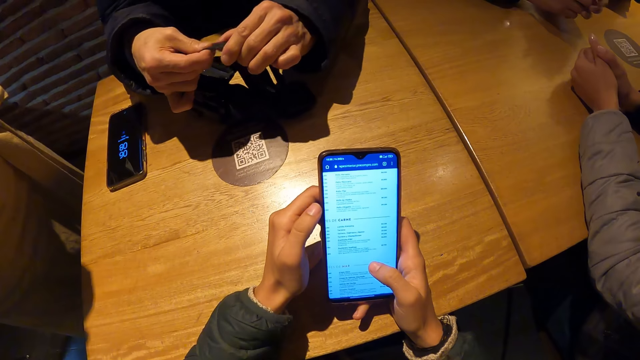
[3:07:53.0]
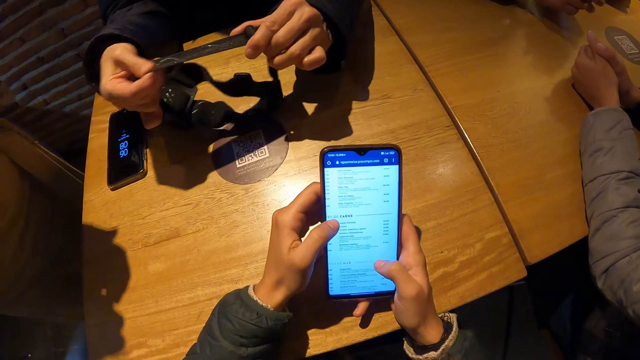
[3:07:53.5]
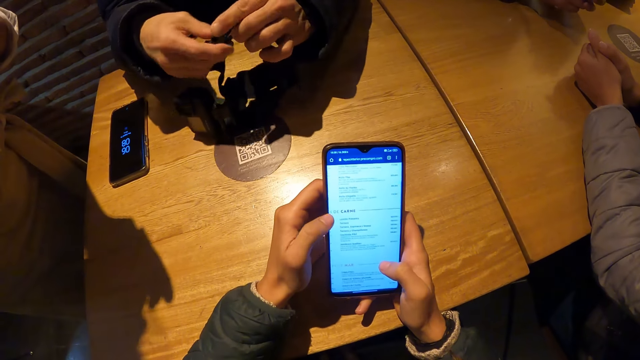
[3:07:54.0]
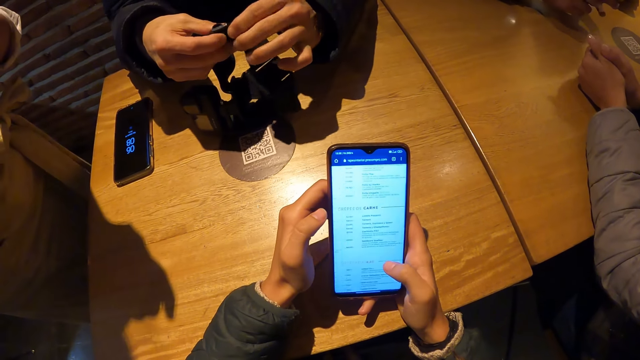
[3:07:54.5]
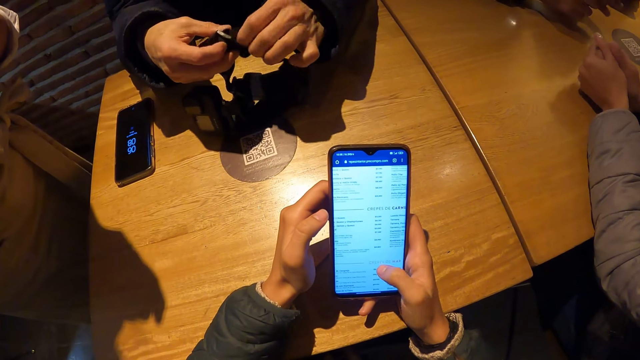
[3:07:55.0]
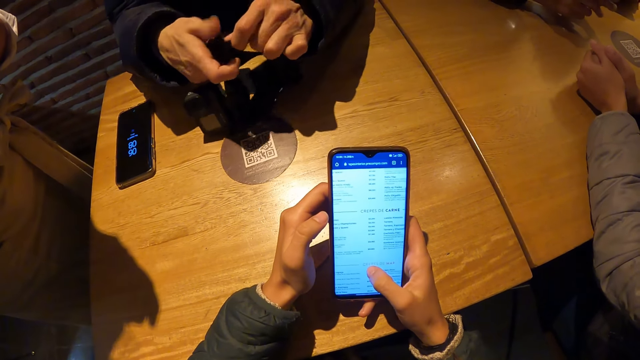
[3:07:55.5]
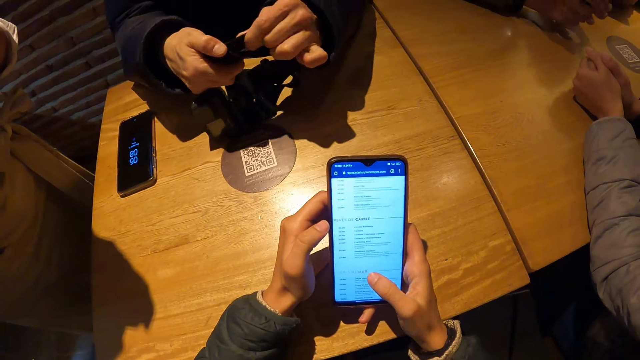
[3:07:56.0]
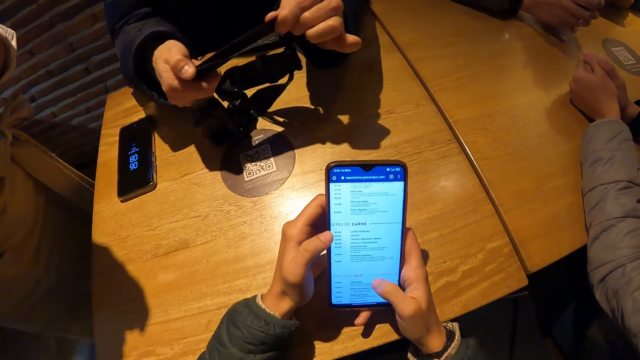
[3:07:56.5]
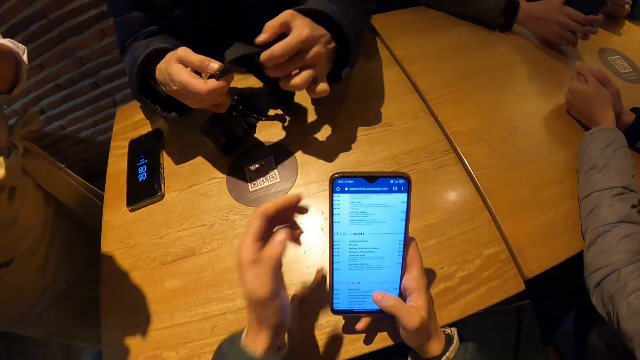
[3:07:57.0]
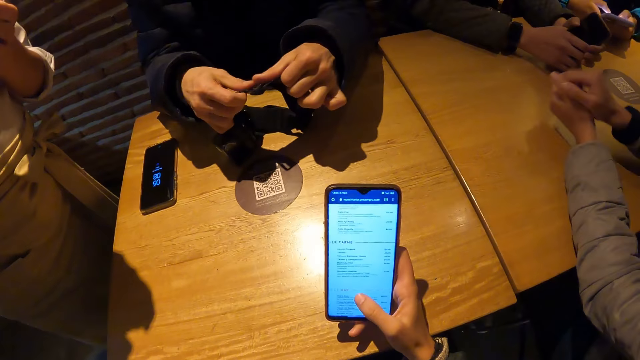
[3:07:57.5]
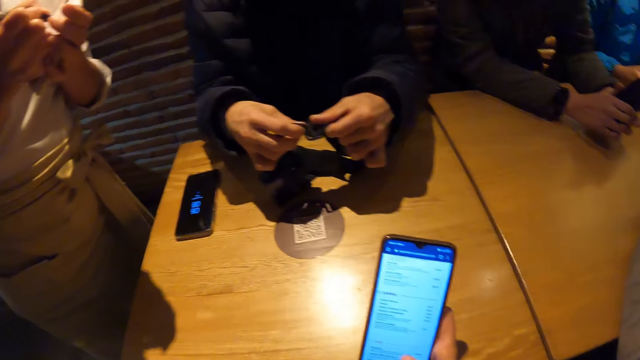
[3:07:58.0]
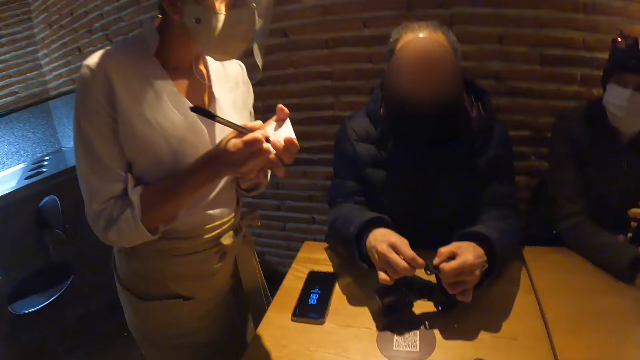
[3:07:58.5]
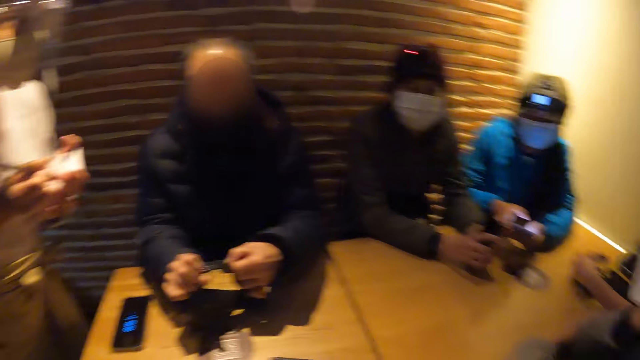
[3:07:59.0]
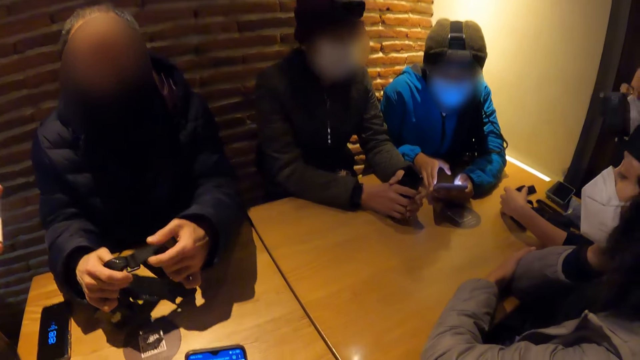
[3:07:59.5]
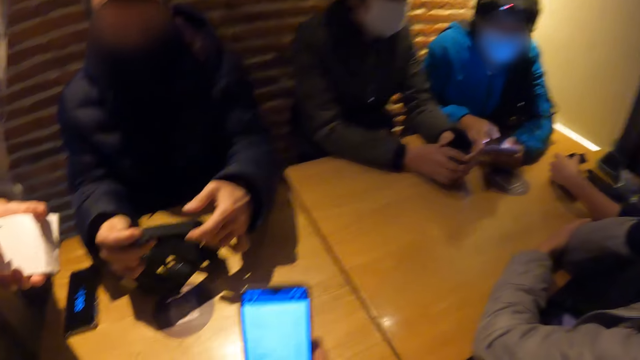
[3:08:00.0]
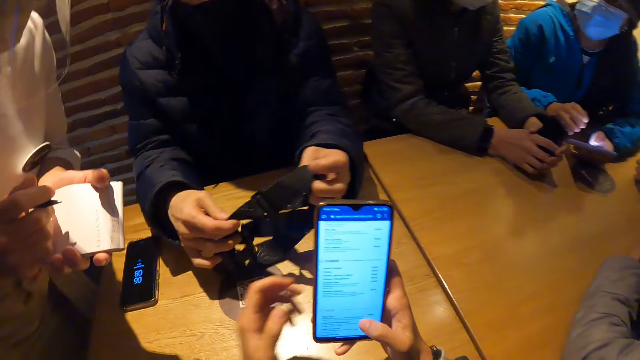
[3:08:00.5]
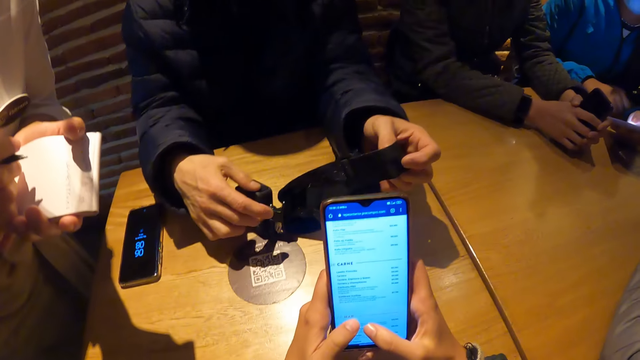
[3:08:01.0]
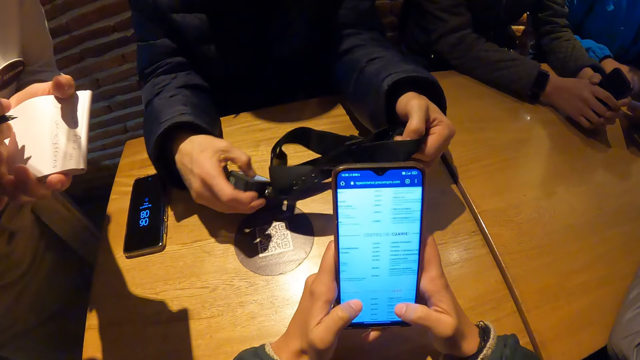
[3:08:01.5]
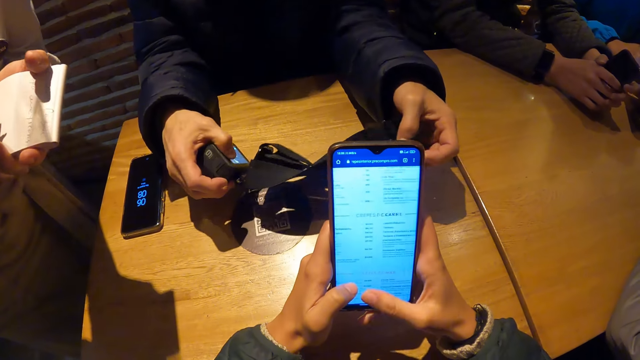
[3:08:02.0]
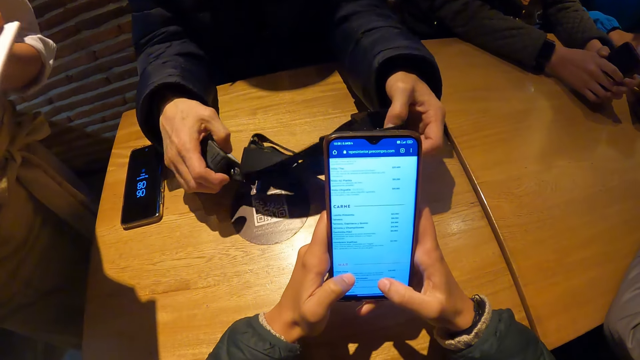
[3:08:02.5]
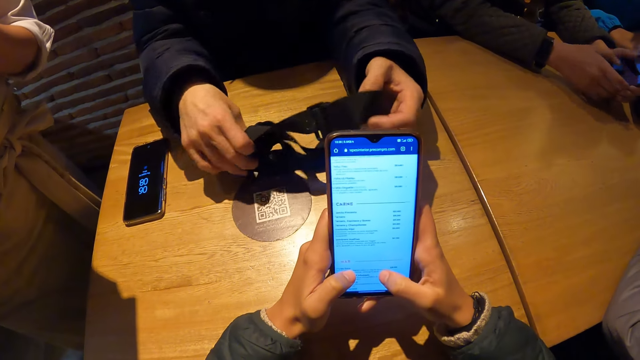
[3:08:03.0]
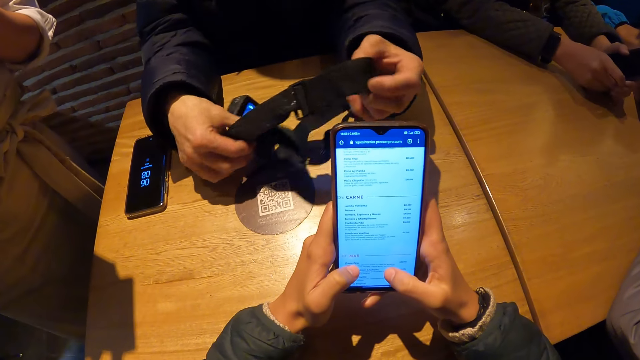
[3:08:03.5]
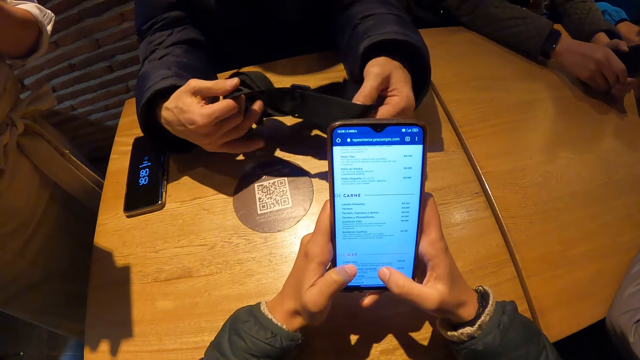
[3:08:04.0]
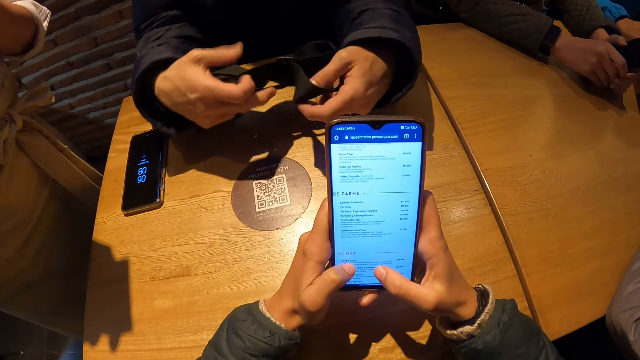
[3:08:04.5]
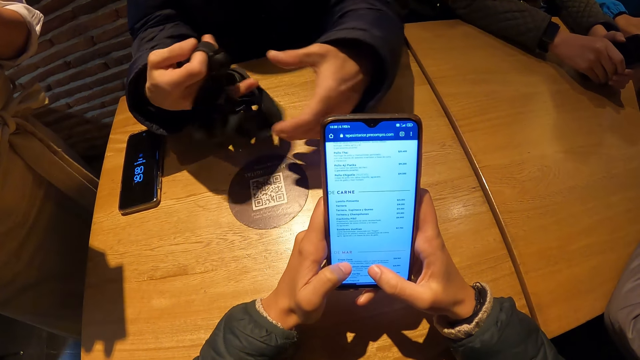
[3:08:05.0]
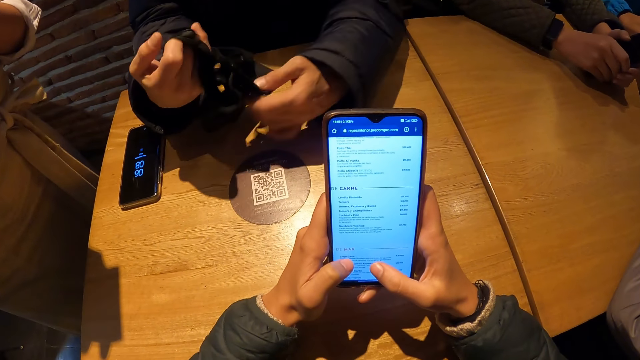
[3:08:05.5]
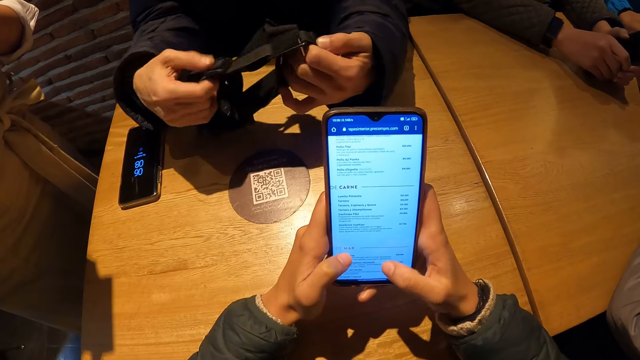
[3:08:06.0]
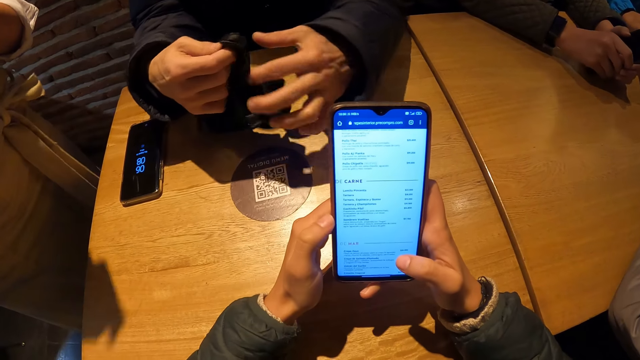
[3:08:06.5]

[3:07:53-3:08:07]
A man fixes the camera. The camera wearer looks around the room. They scroll the phone.

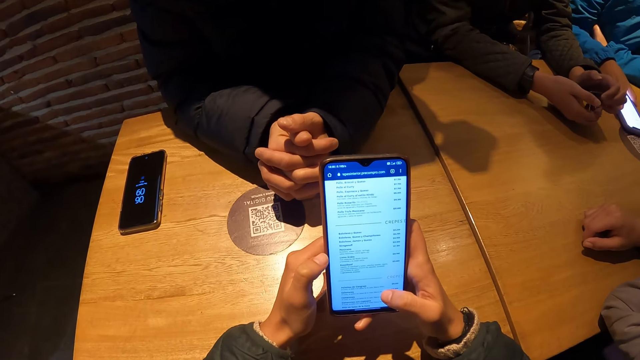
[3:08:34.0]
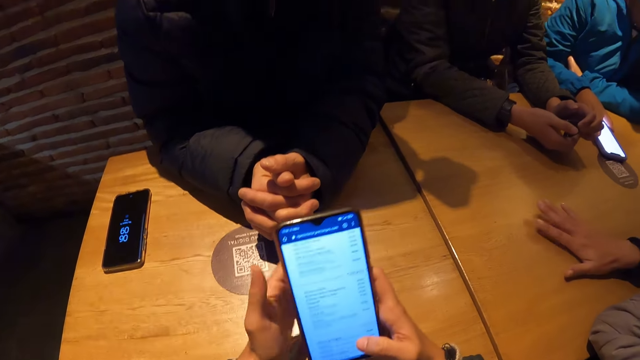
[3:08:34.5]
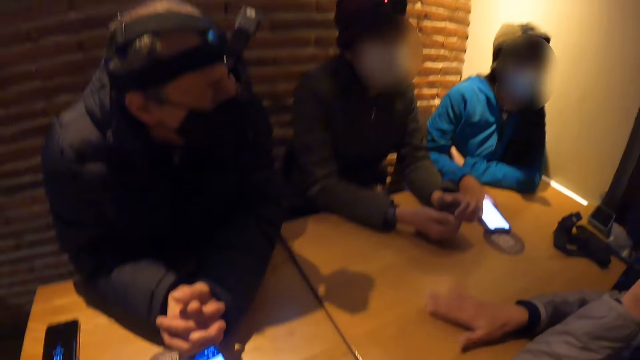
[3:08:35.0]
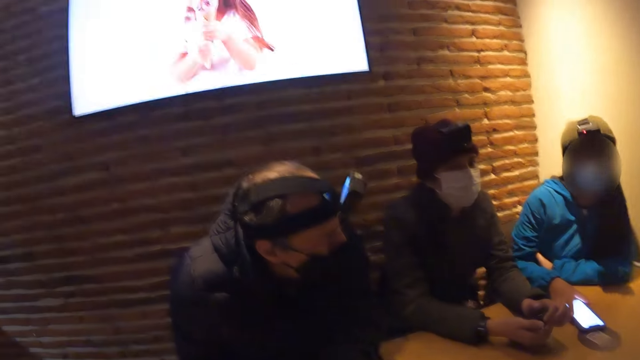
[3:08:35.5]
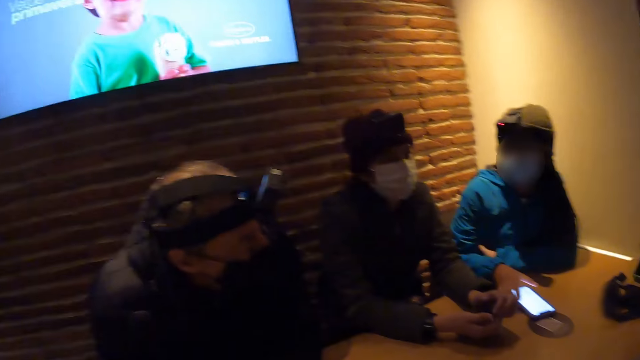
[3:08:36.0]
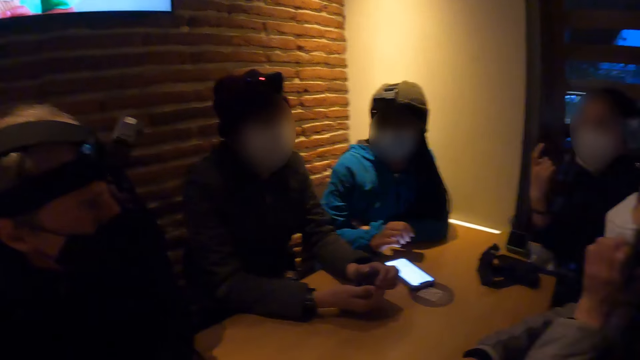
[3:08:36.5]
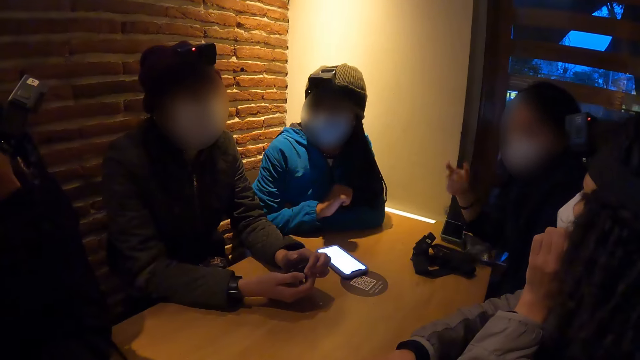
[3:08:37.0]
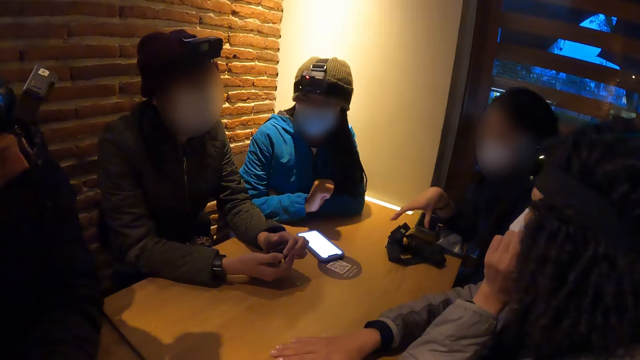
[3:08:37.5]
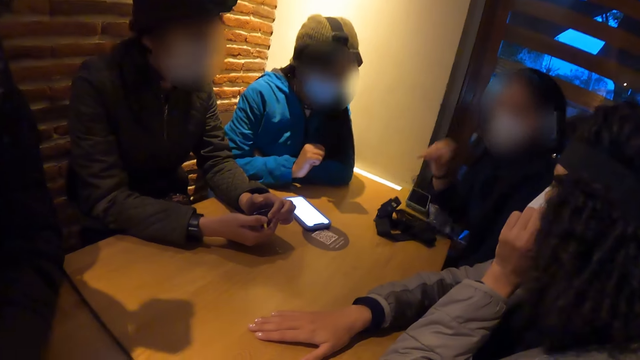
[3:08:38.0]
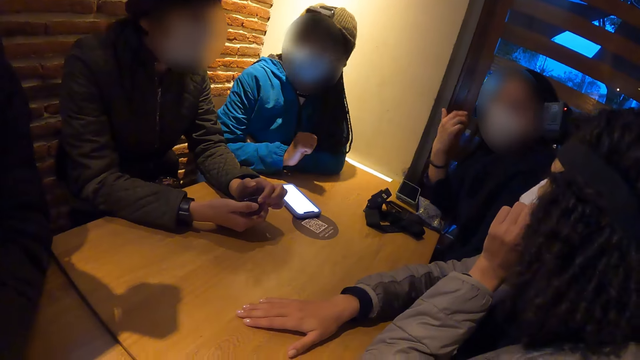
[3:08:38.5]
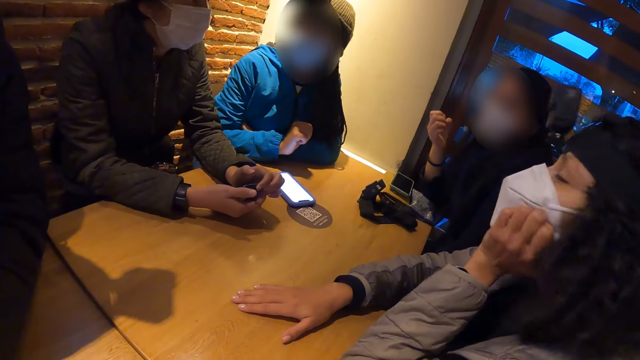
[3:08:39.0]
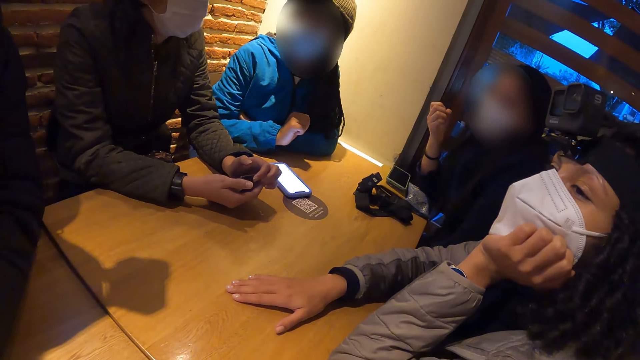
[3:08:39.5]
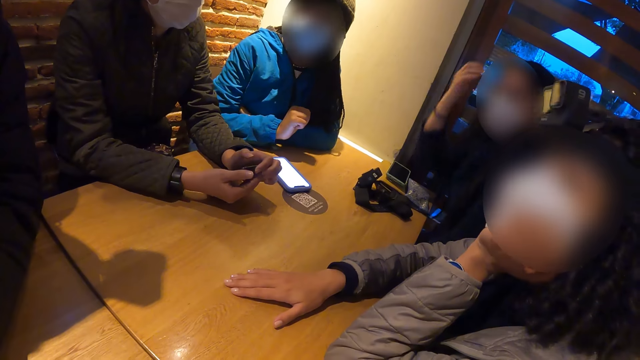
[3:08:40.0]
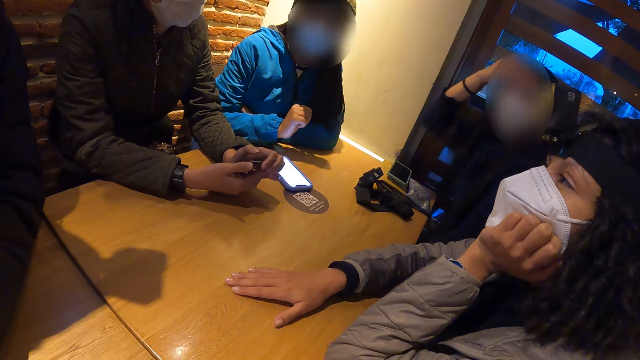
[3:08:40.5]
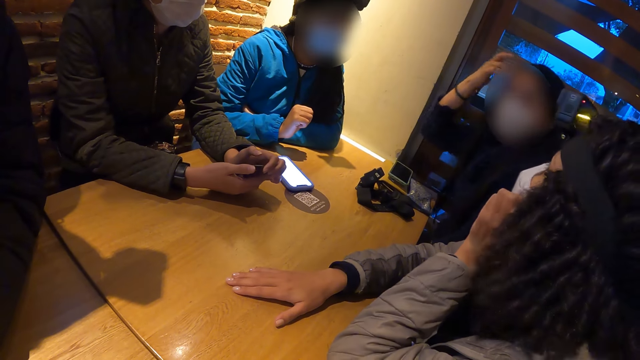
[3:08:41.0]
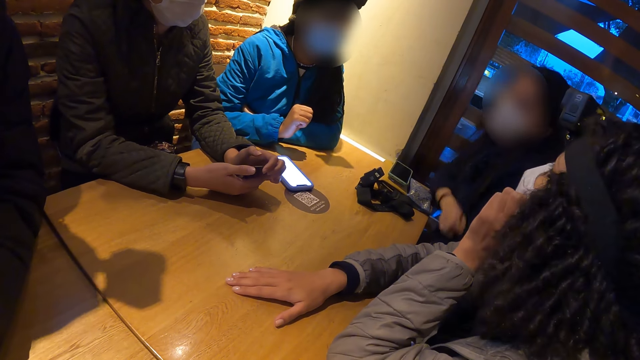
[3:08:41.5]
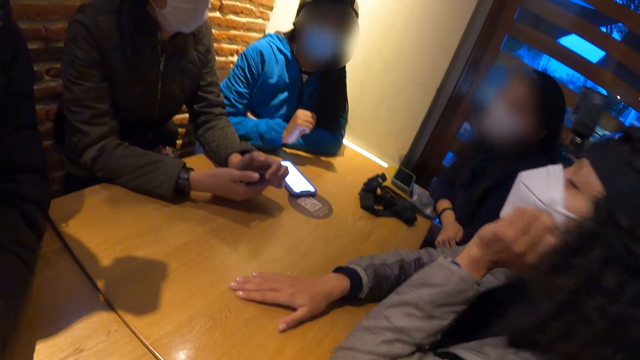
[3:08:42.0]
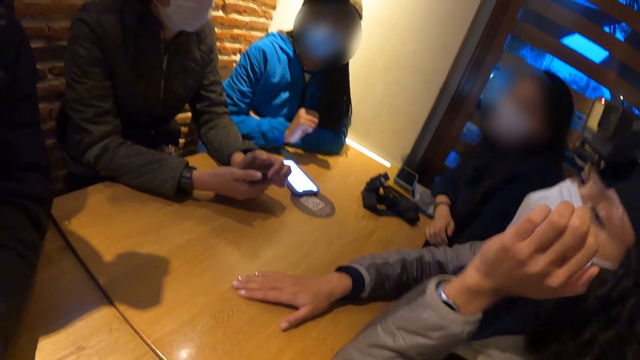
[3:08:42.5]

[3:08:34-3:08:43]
The camera wearer looks around the room. A woman touches the camera on the table with her right hand. The woman gestures out with her hand. The woman touches her hair with her right hand. The woman raises her hand.
